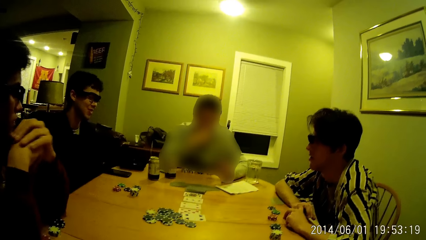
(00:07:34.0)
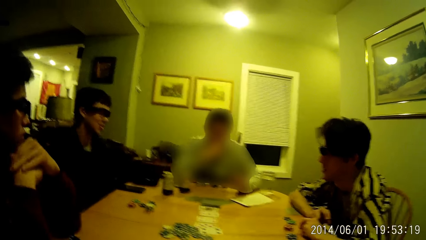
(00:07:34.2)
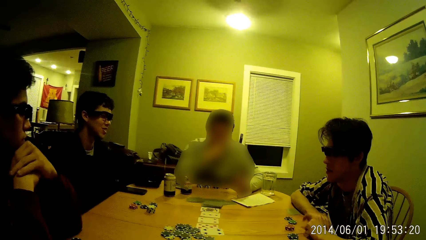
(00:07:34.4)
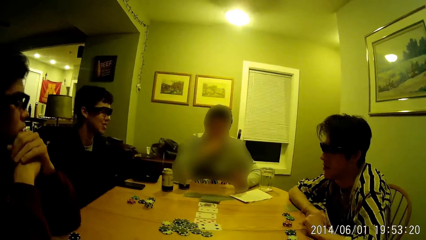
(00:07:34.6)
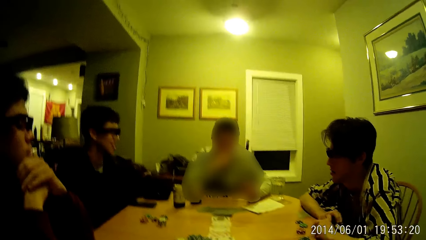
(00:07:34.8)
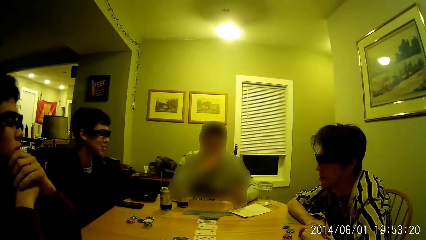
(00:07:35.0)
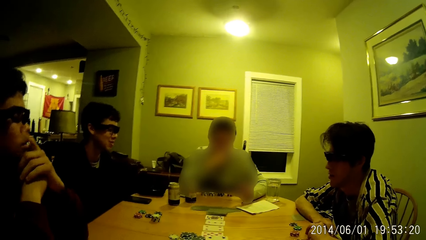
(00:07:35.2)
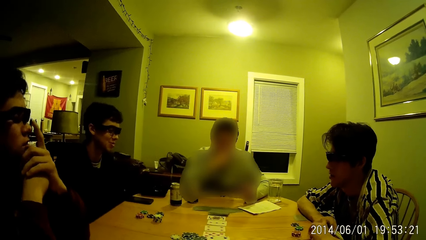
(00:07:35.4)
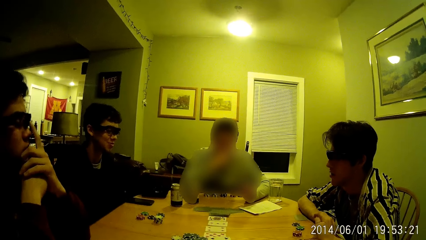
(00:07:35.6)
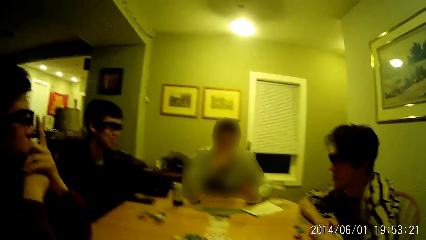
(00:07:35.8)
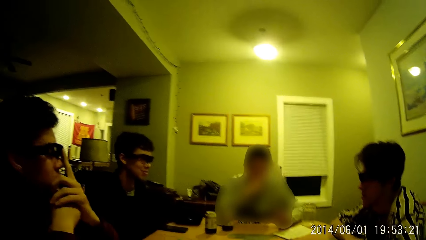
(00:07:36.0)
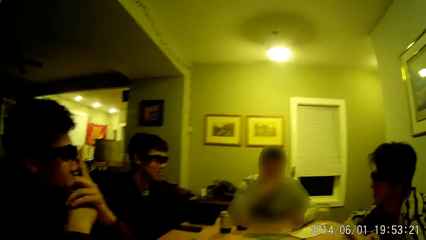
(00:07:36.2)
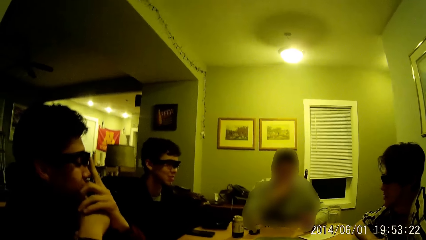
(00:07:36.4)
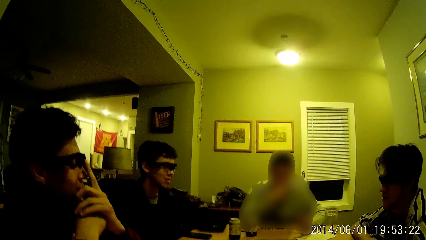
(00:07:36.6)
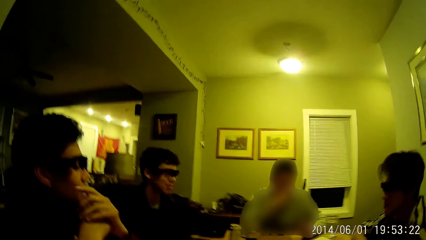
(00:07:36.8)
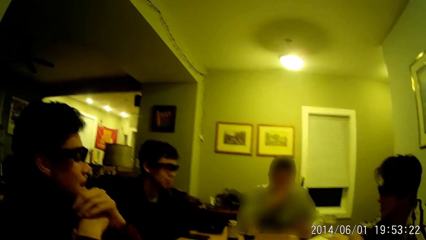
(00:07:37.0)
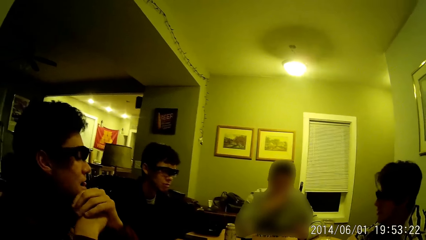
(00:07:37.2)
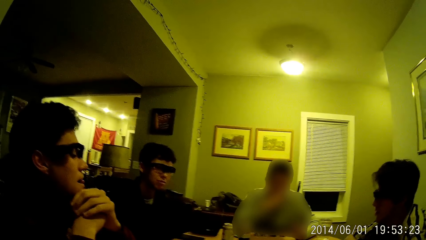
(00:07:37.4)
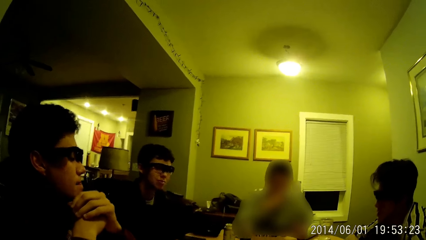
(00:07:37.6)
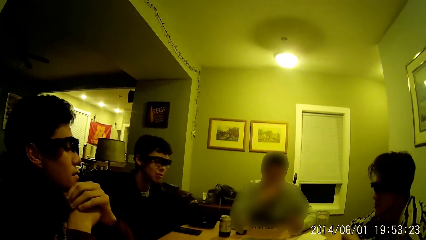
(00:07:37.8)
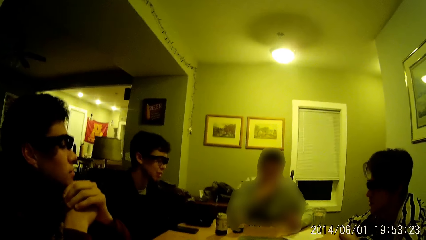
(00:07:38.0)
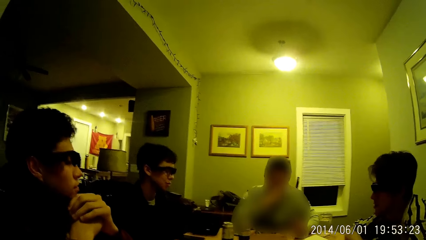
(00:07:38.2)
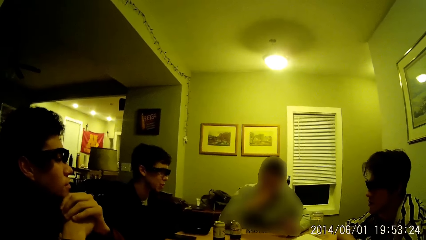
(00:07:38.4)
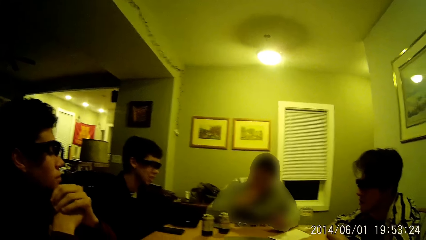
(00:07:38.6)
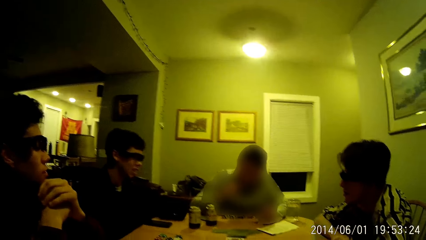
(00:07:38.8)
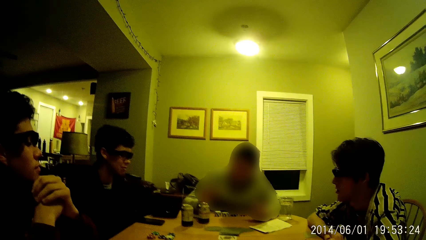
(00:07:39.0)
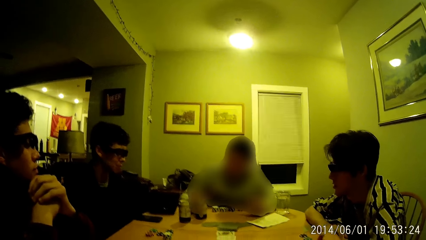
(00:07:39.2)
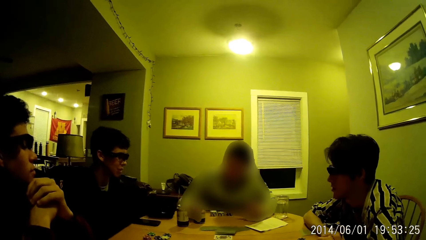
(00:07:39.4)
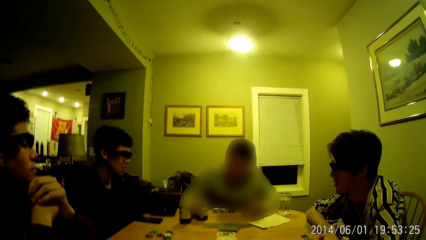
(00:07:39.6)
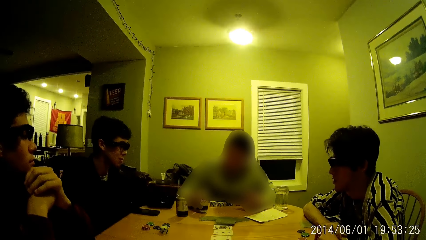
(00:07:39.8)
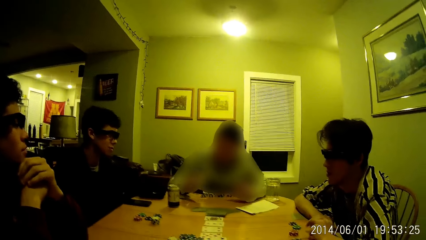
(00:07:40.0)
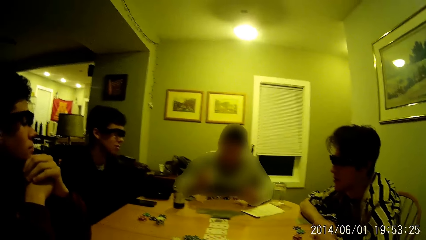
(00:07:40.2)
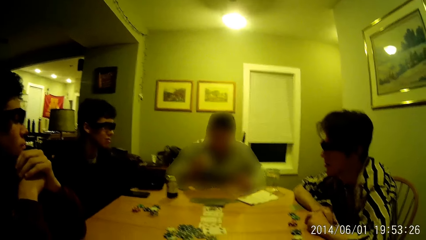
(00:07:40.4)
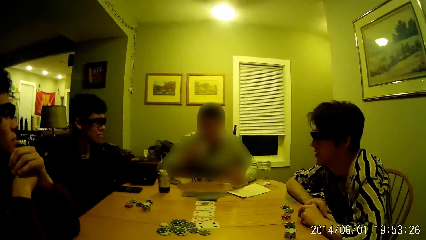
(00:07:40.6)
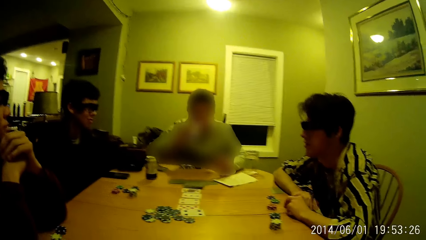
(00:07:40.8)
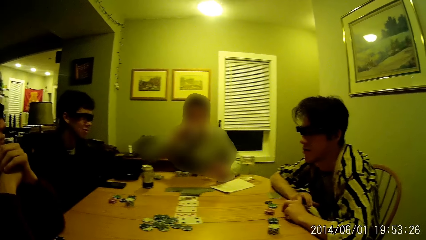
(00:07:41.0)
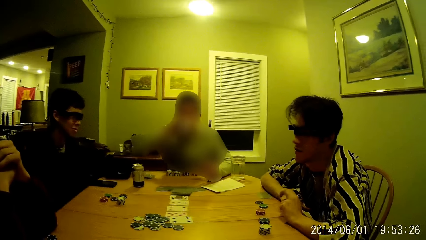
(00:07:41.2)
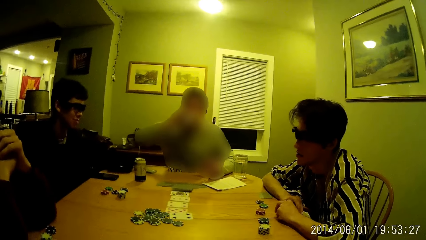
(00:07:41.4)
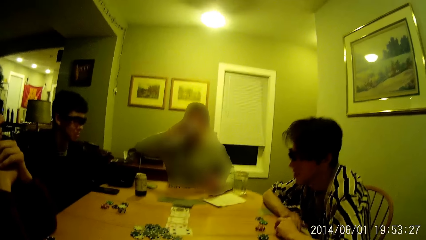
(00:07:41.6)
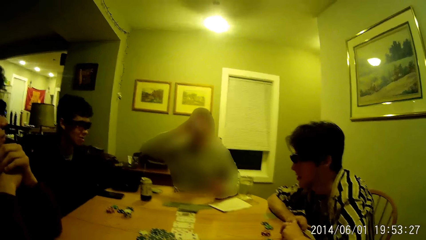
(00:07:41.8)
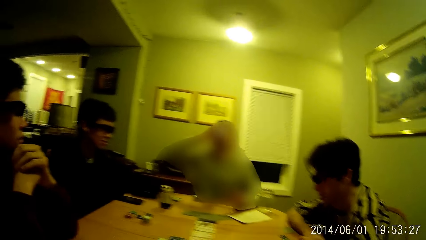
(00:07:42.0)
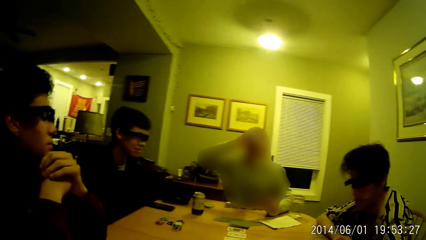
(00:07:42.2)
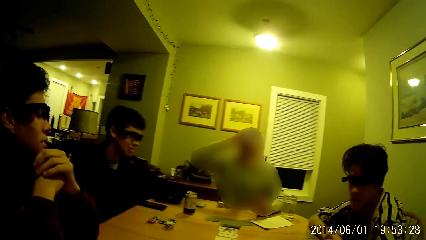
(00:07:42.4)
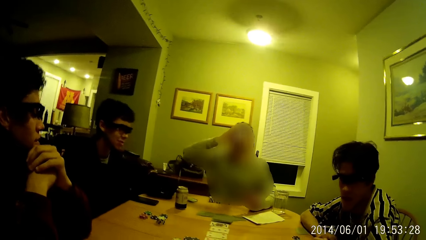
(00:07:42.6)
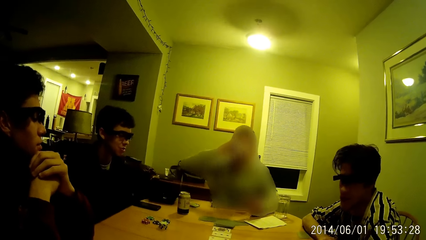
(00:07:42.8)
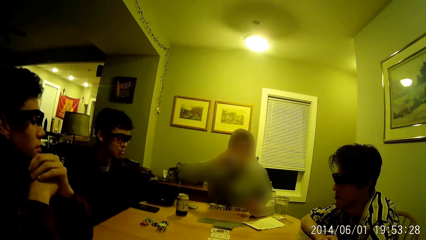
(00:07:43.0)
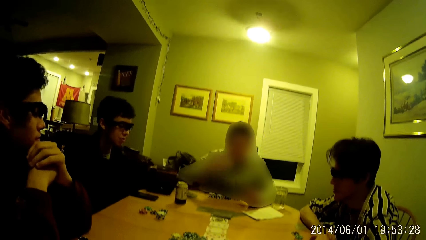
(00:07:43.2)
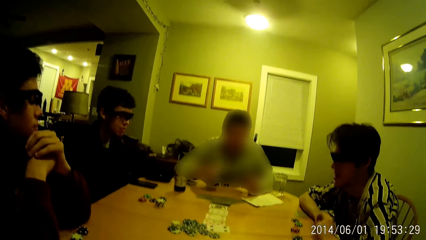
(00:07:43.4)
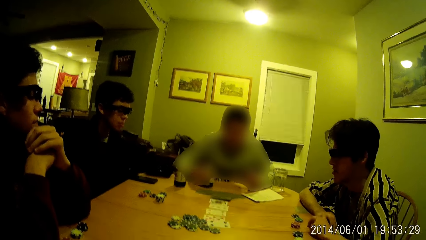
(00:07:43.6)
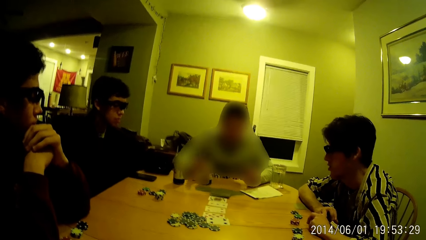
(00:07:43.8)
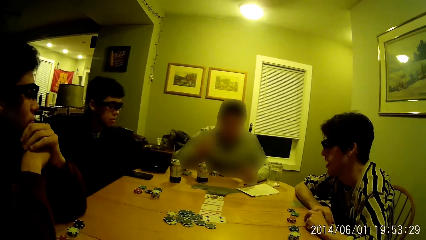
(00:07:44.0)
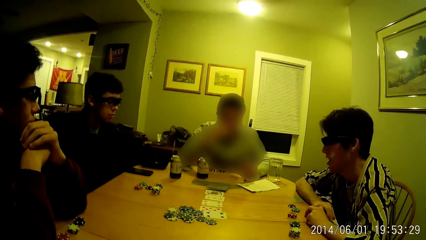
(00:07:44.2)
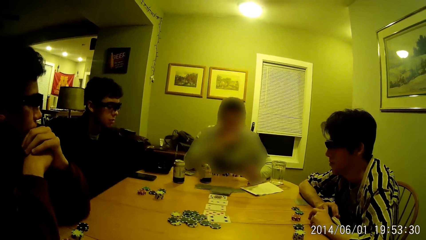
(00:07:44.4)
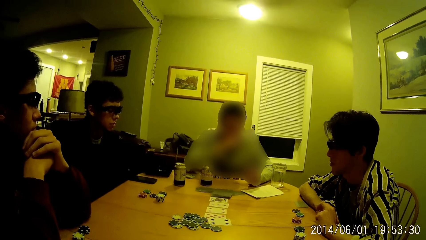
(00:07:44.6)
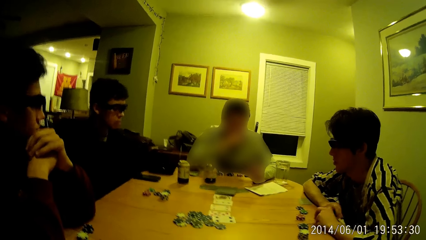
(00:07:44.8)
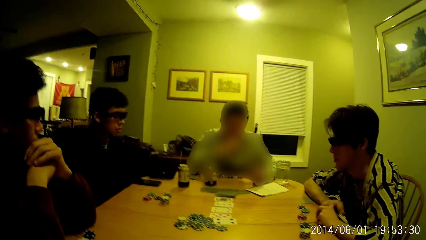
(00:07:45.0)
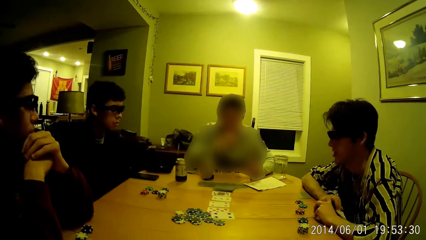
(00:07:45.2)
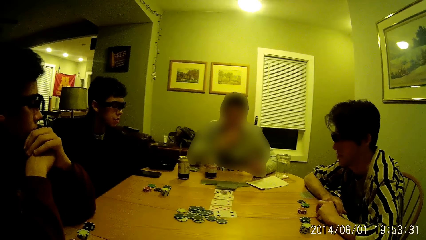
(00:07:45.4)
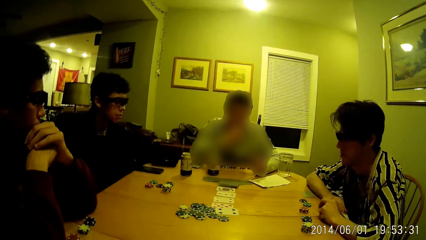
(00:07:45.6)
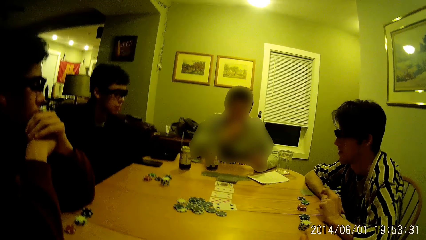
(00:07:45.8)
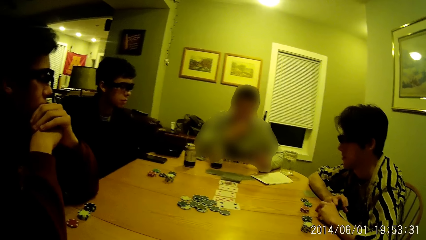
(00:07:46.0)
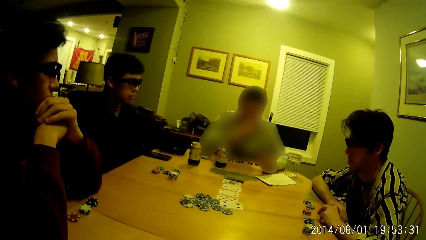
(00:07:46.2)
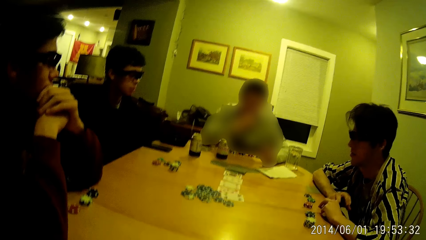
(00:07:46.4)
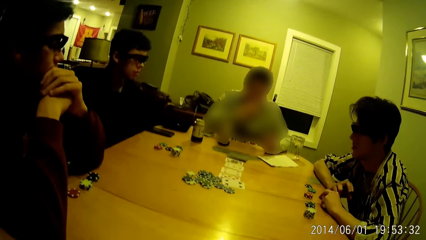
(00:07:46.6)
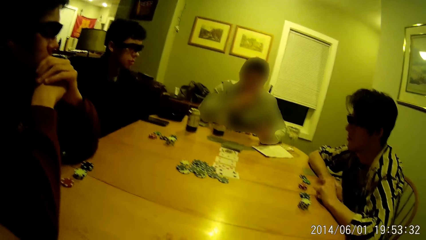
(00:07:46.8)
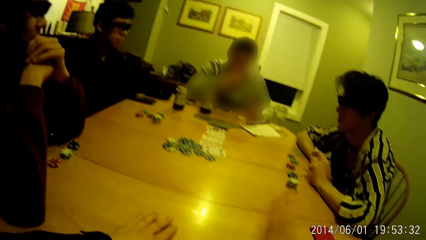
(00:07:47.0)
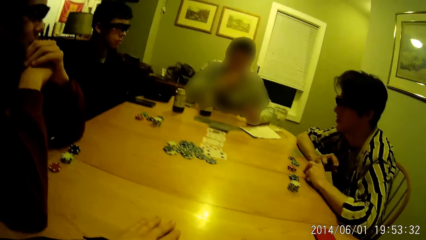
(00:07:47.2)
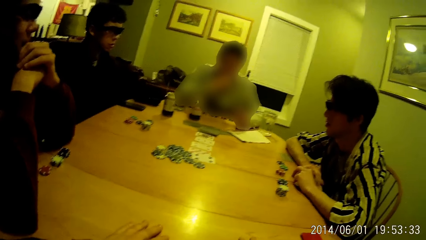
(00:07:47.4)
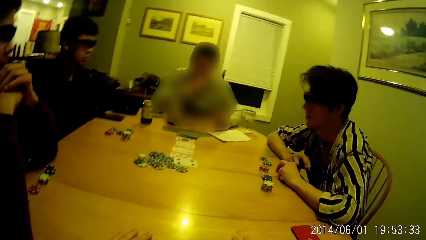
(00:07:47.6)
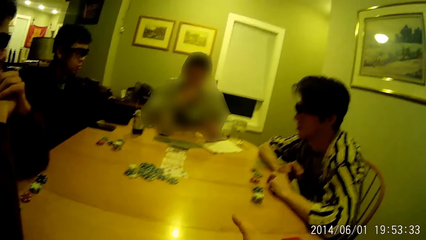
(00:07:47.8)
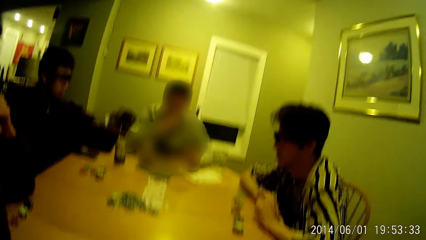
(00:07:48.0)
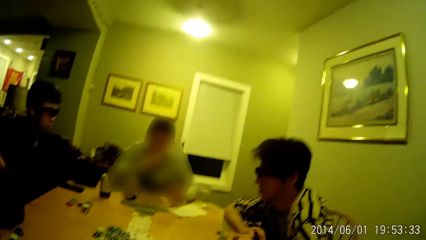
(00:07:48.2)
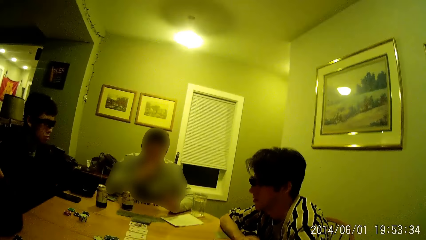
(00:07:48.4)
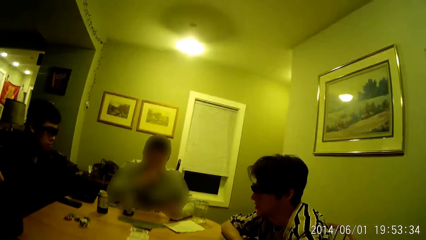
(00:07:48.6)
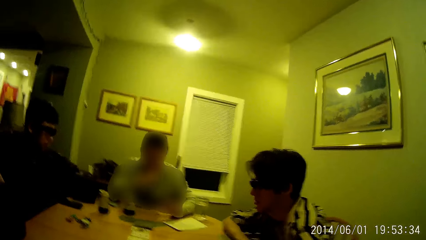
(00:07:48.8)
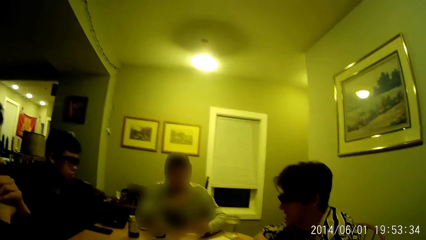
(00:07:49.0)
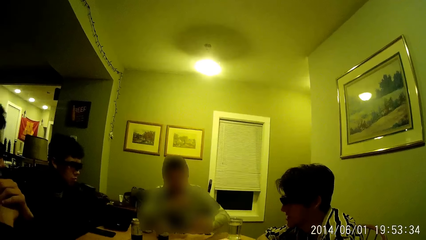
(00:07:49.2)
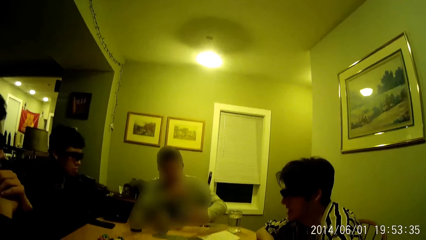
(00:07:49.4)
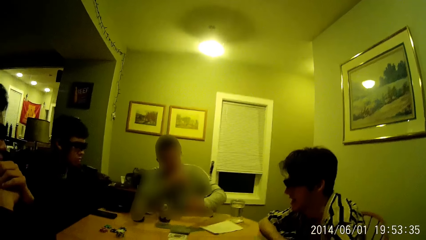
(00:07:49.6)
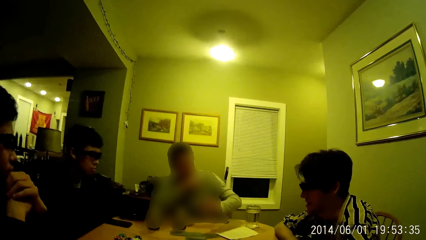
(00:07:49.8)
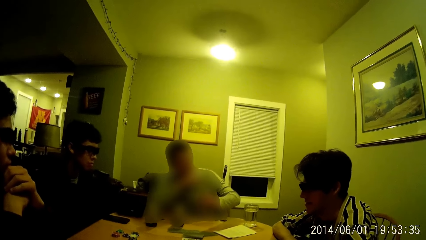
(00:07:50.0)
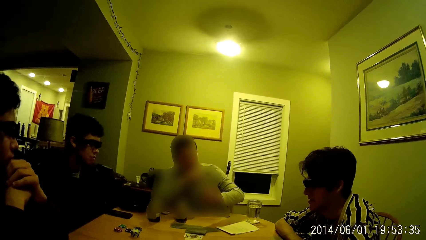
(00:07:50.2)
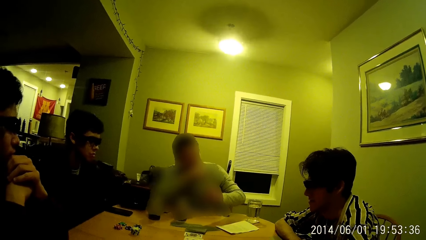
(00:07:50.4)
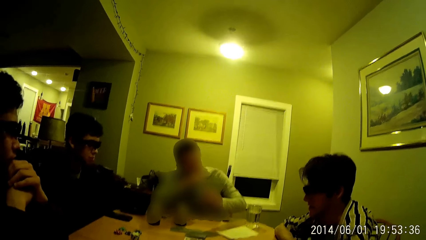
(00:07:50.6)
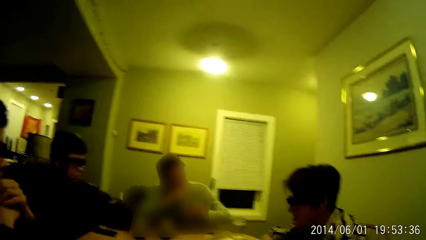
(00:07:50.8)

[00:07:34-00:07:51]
A person touches the goggles. A man picks the can of soda from the table with his right hand. The man drinks the can of soda in his right hand. The person shakes their head. The man drops the can of soda on the table with his right hand. Another person taps on the table. The camera wearer looks around. The man lifts his hand from the table.
